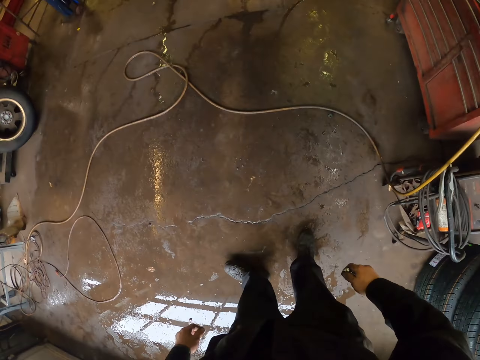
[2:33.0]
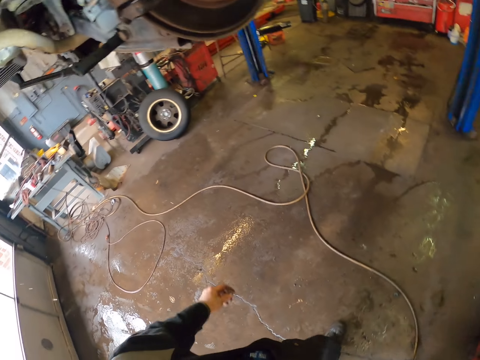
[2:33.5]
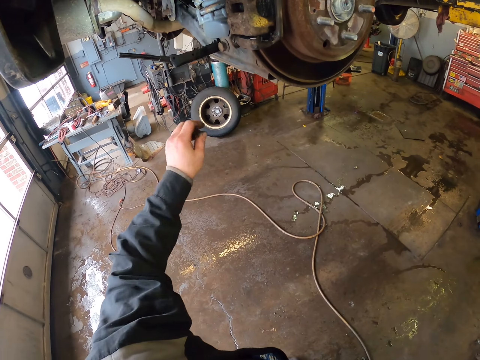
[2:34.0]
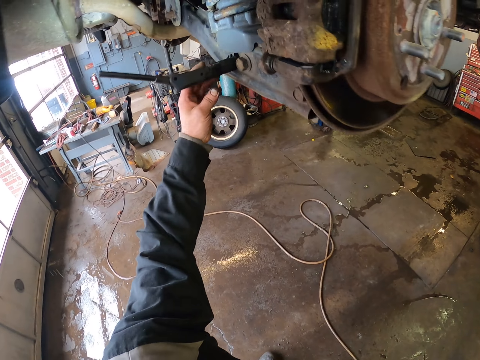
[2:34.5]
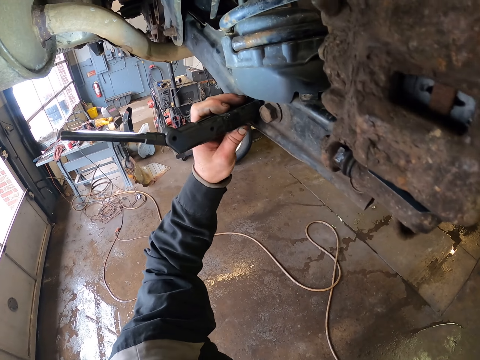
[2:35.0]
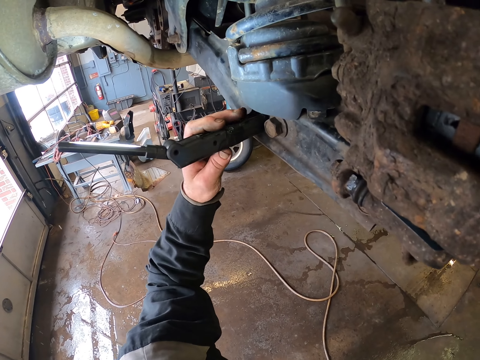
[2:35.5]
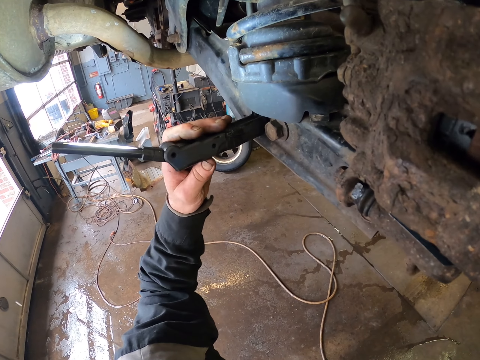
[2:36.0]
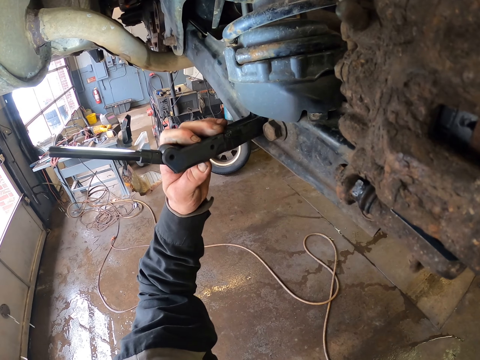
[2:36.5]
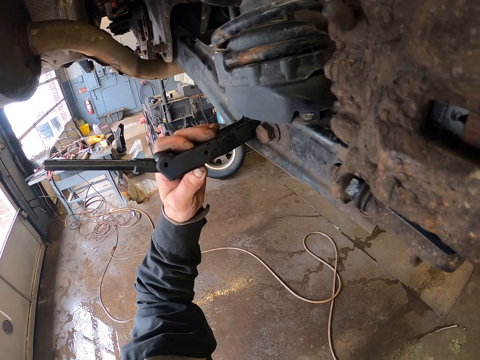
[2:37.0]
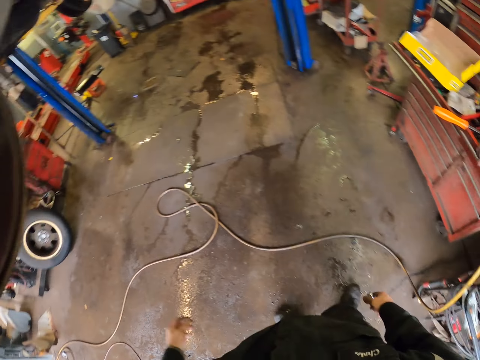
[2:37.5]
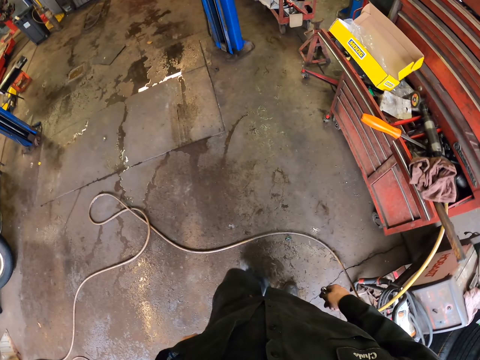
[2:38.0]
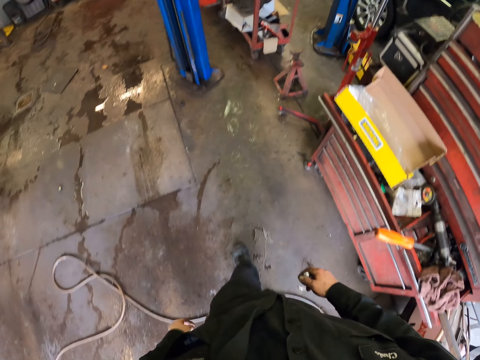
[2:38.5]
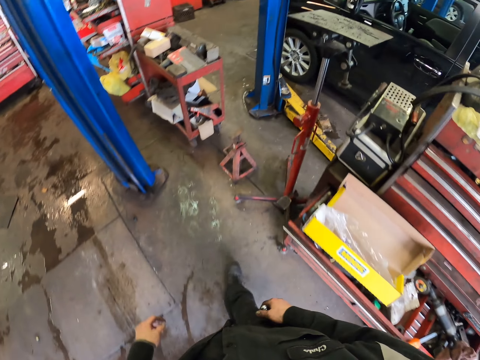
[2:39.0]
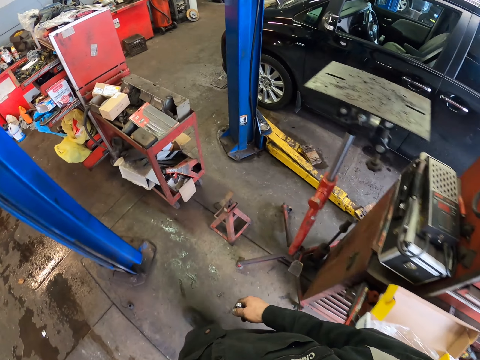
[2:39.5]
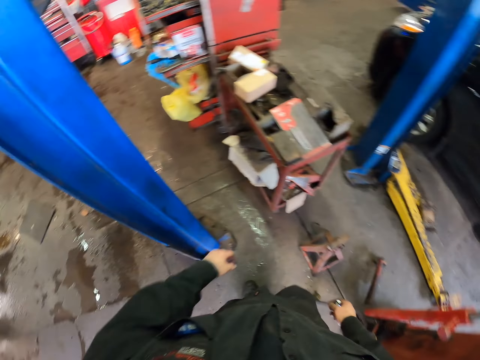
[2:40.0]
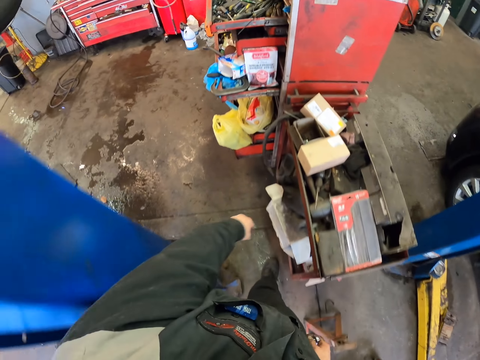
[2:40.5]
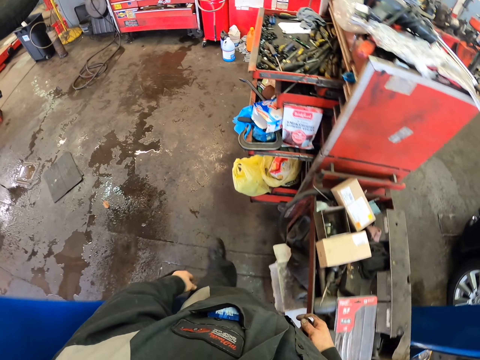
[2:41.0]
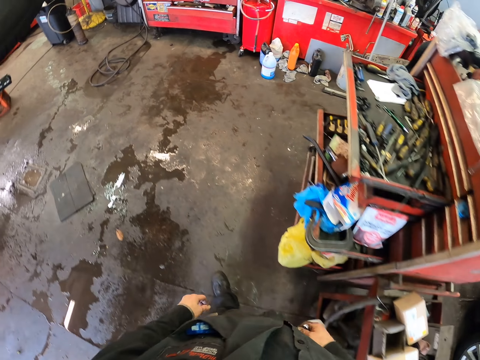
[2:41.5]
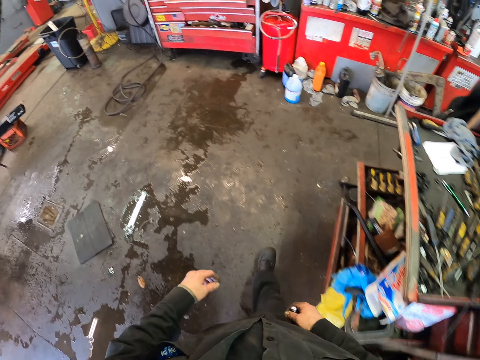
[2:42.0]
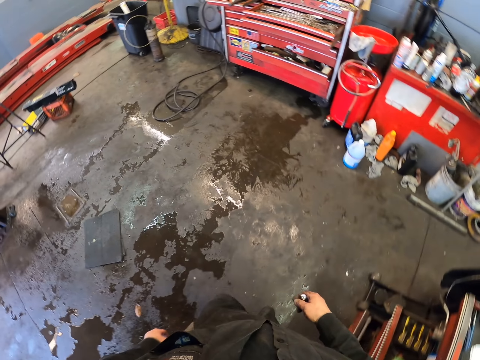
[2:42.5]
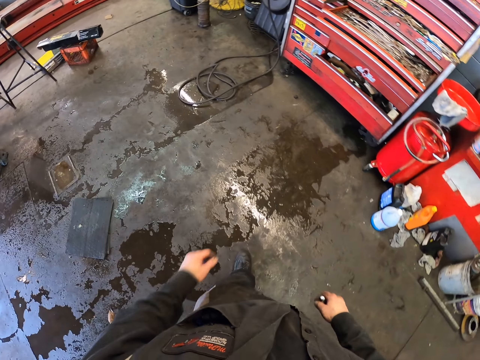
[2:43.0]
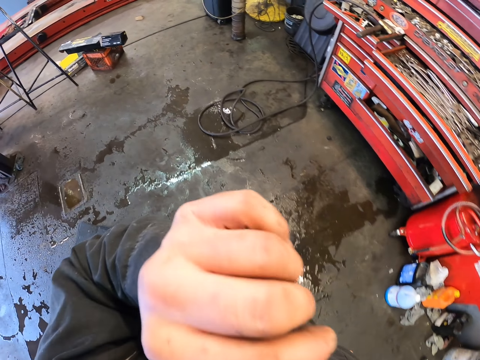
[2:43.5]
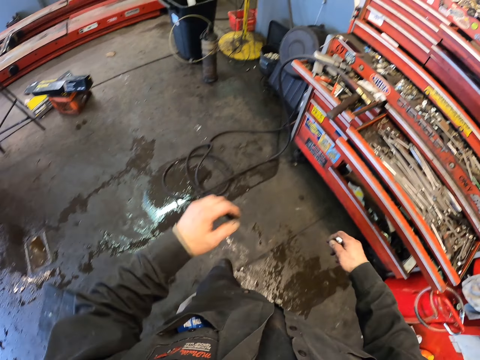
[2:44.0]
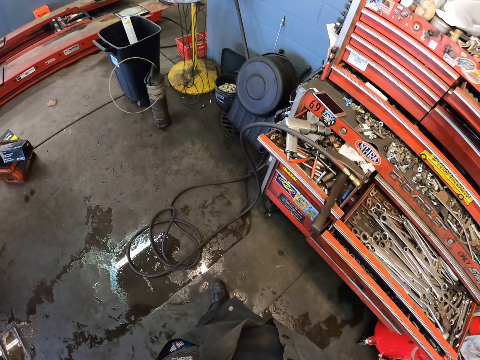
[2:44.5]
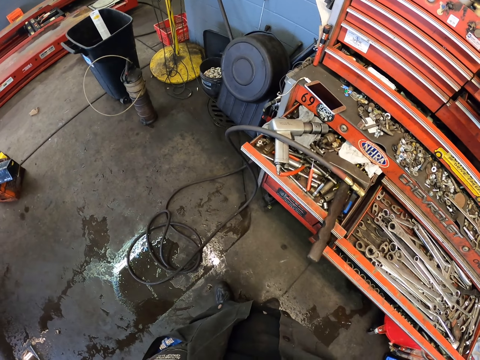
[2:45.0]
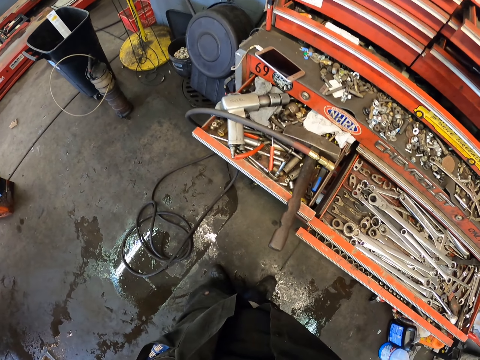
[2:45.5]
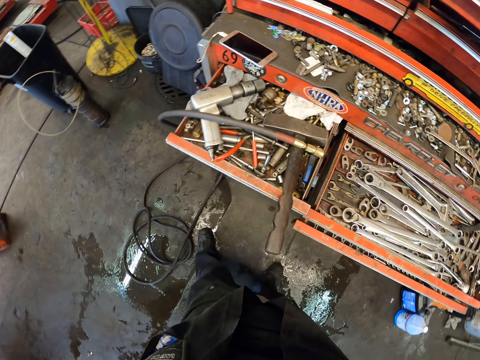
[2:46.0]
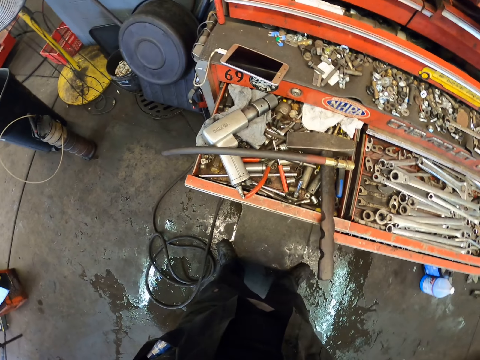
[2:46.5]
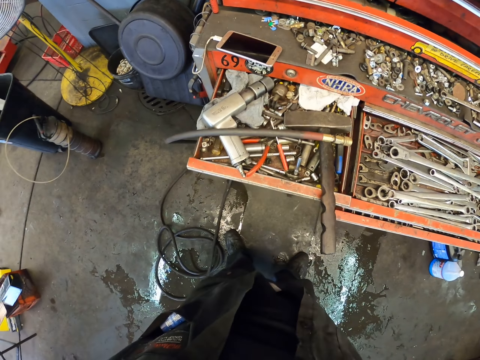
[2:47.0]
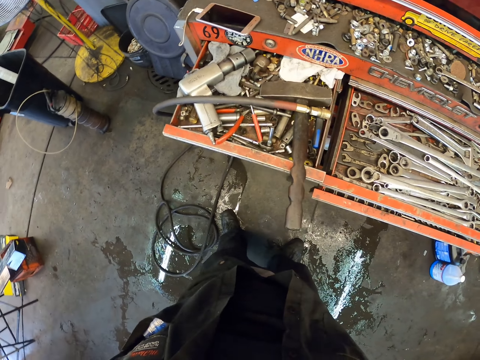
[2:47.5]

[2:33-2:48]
The camera wearer turns around the car brake. They turn off the torch. They walk to the drawers. They rub their face. They raise their left hand towards something, and withdraw their left hand from something.

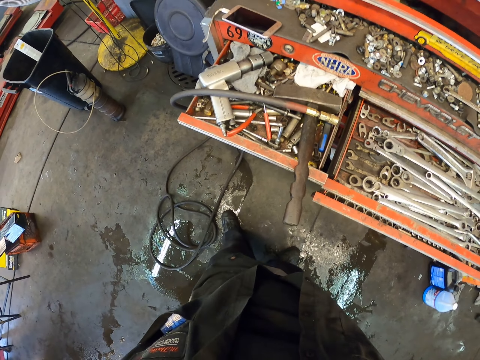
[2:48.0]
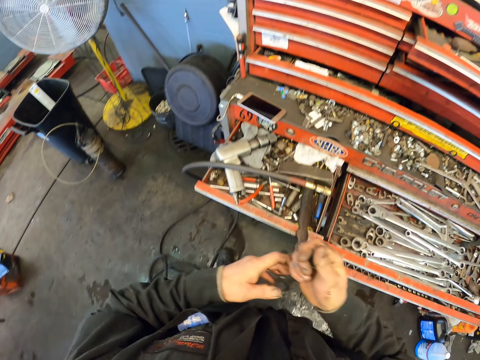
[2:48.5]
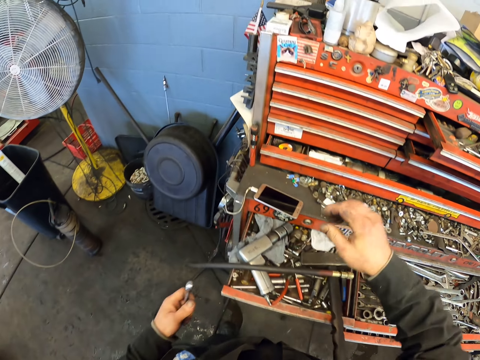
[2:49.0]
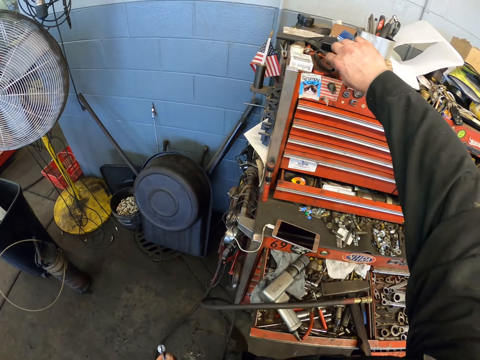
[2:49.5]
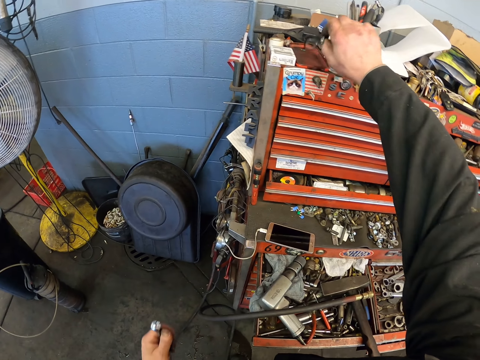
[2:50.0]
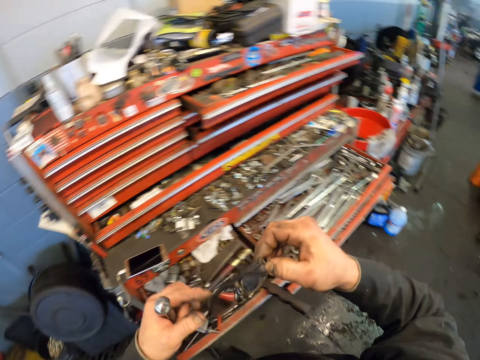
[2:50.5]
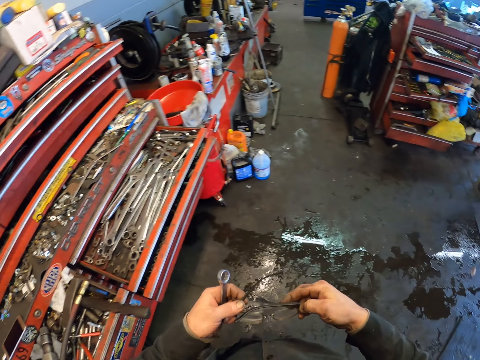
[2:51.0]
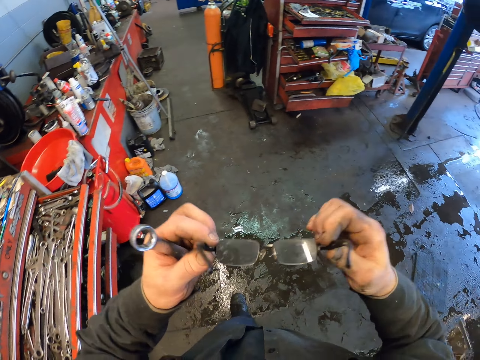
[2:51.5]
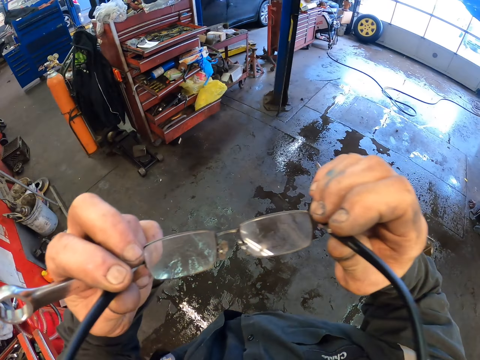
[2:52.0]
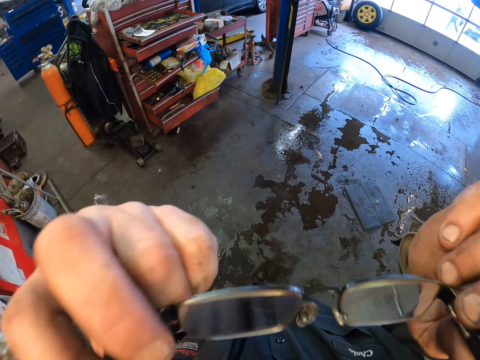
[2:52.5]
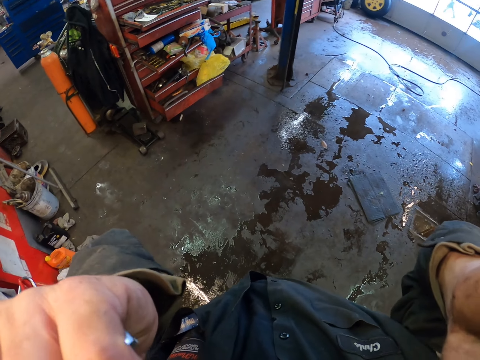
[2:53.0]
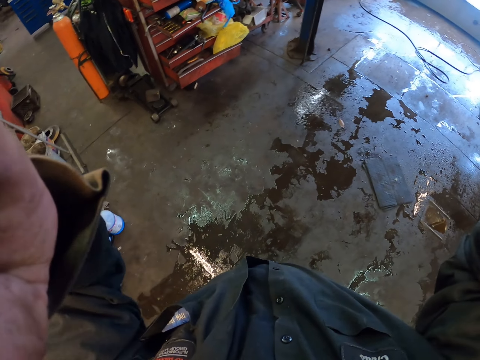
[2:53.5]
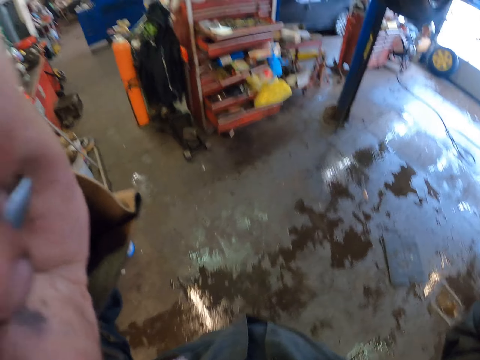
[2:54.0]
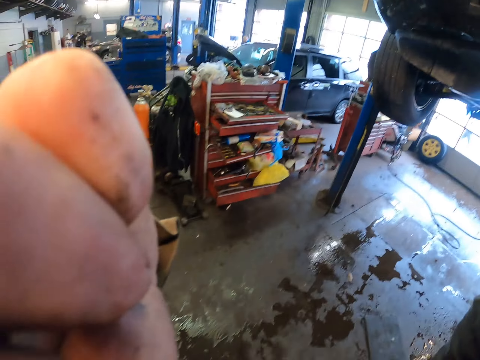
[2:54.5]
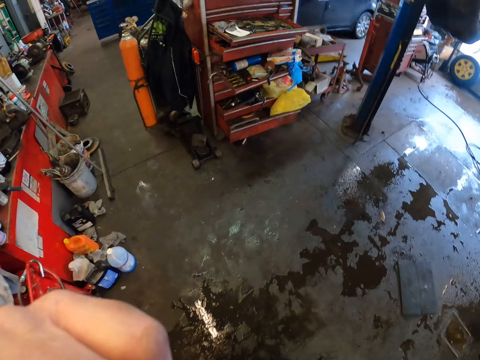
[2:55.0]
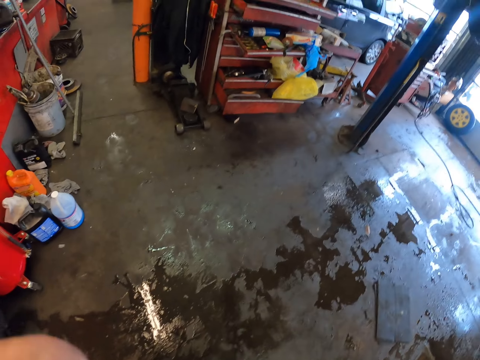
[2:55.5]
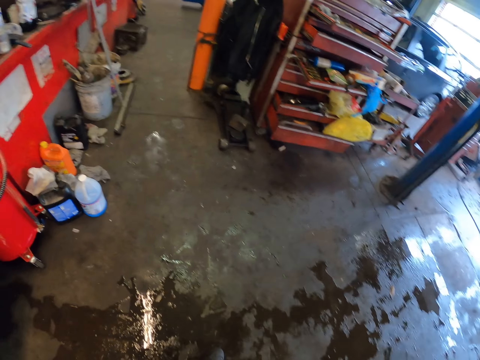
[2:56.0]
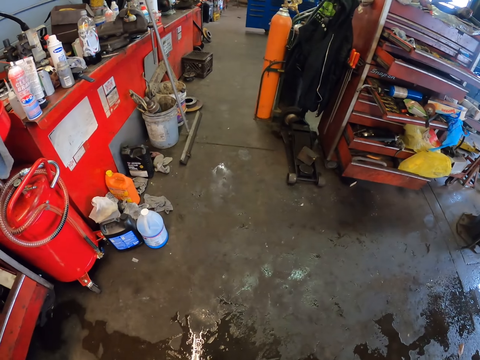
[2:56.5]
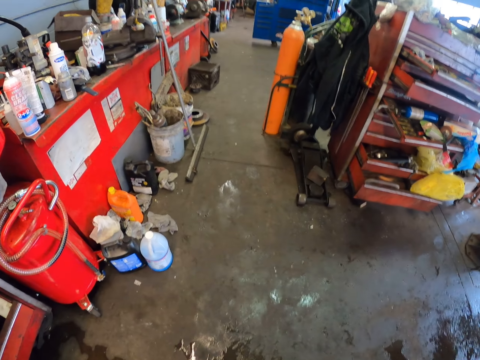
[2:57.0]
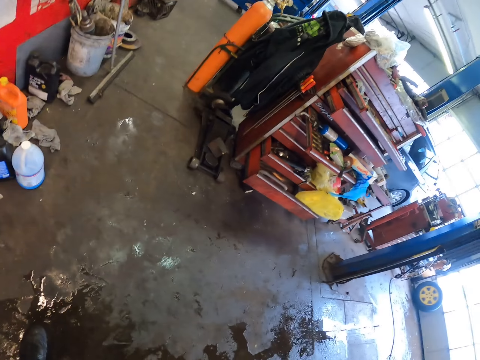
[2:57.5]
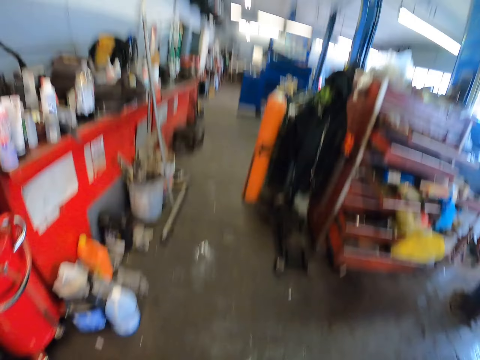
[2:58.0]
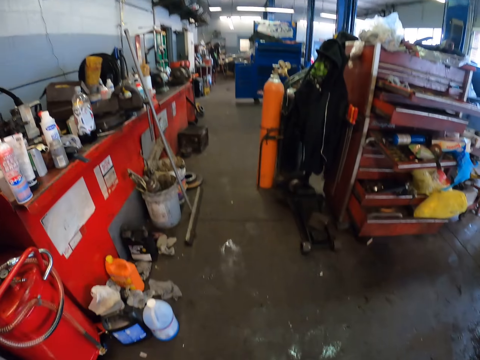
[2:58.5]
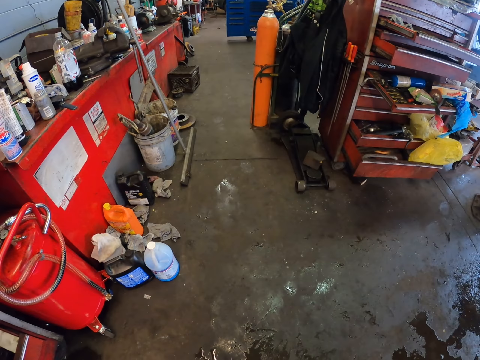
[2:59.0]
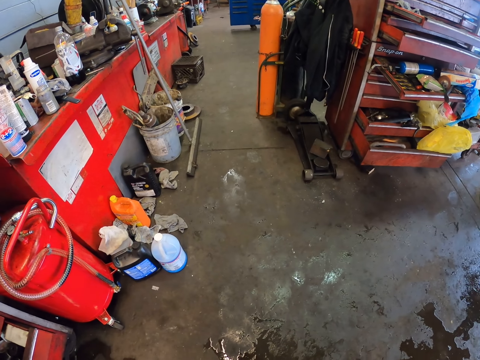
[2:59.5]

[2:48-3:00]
The camera wearer picks up the shades from the table. They wear the shades. They rotate the camera.
